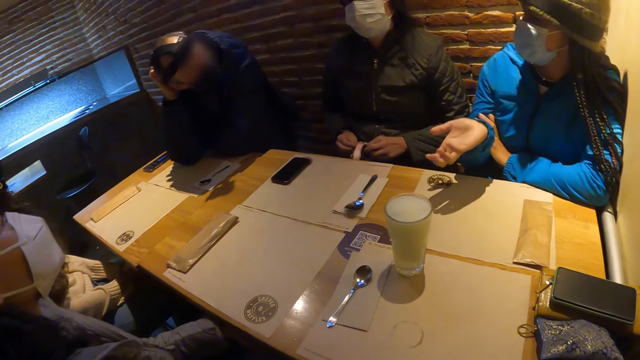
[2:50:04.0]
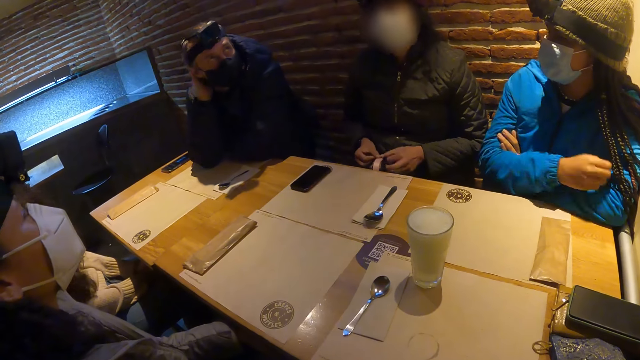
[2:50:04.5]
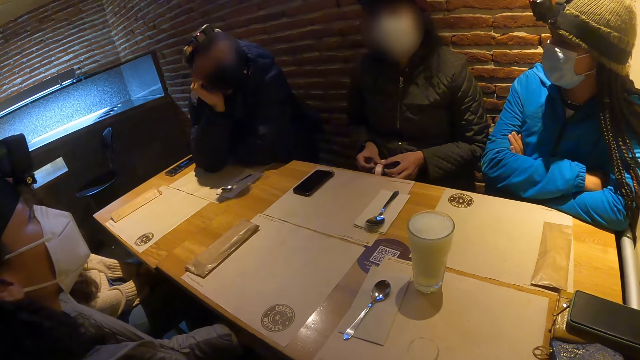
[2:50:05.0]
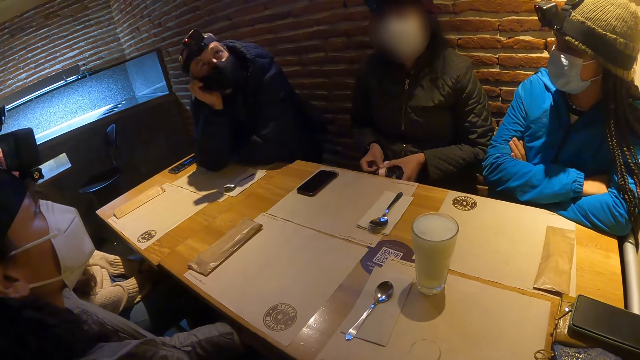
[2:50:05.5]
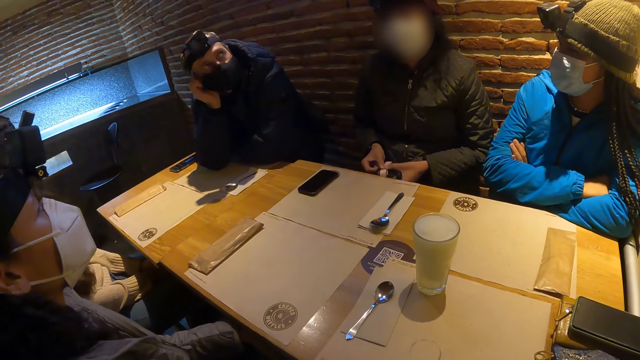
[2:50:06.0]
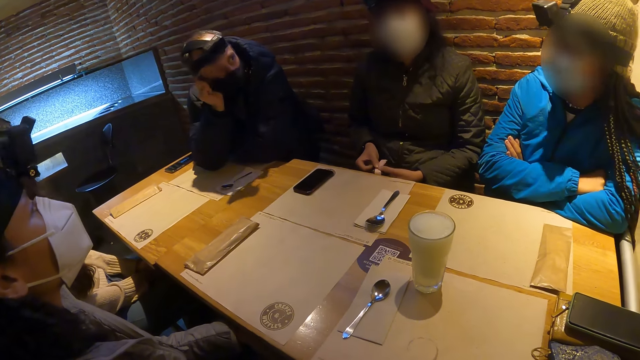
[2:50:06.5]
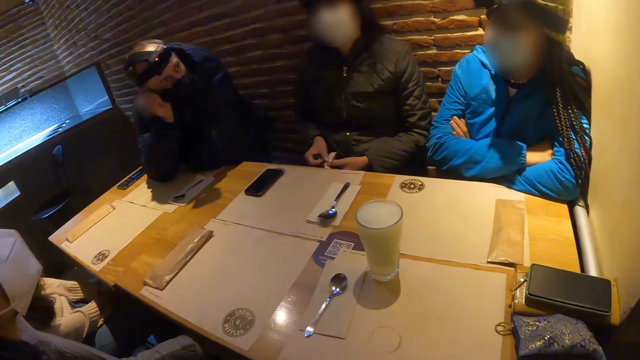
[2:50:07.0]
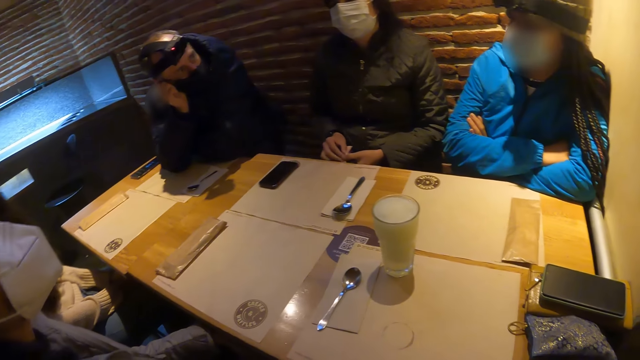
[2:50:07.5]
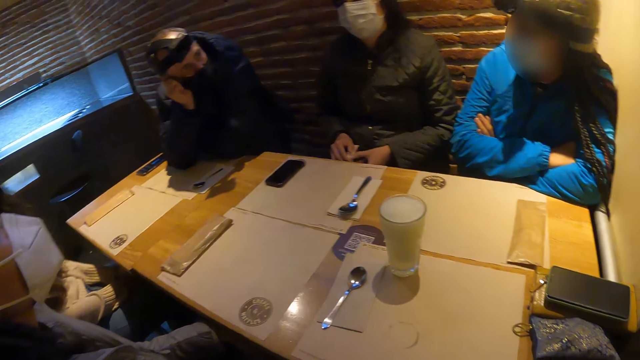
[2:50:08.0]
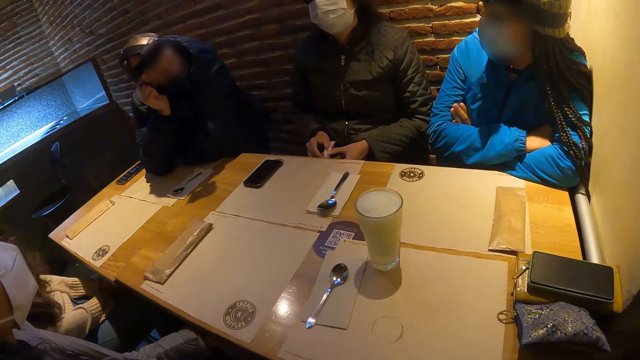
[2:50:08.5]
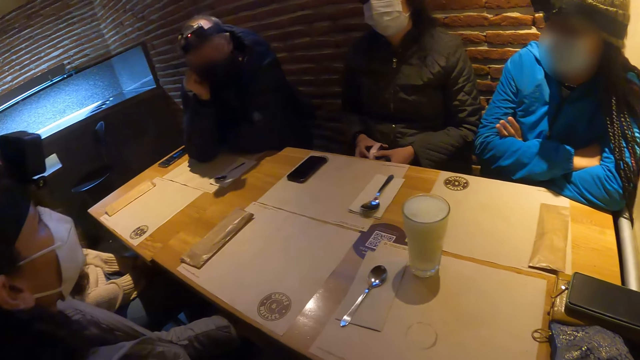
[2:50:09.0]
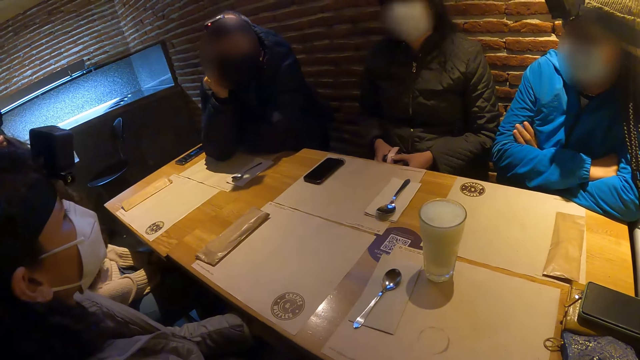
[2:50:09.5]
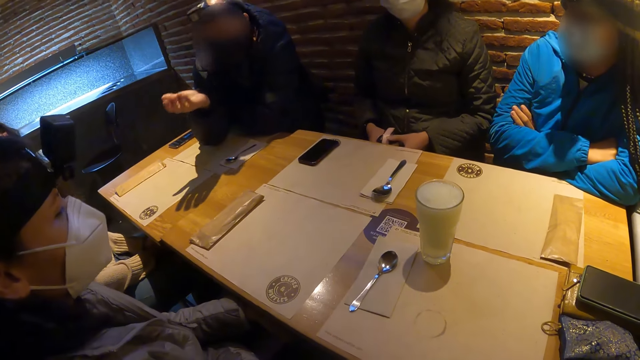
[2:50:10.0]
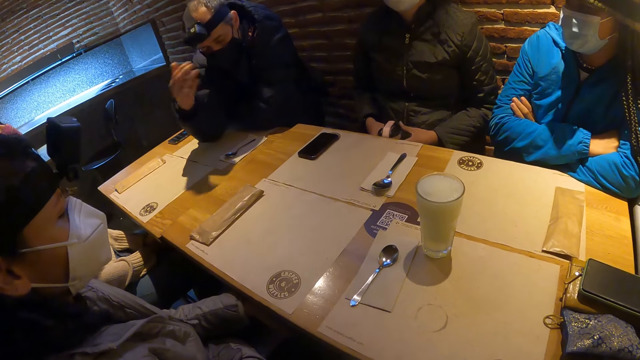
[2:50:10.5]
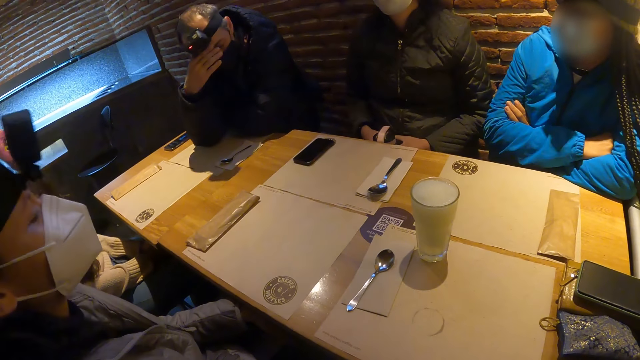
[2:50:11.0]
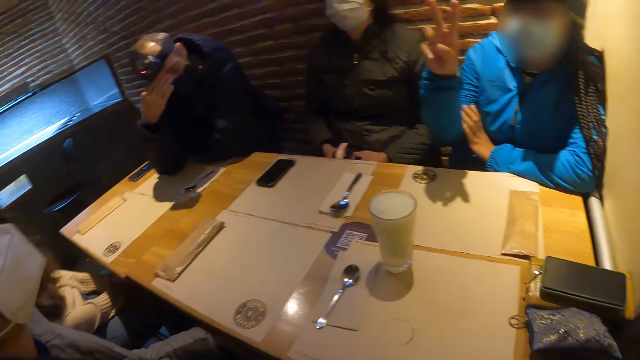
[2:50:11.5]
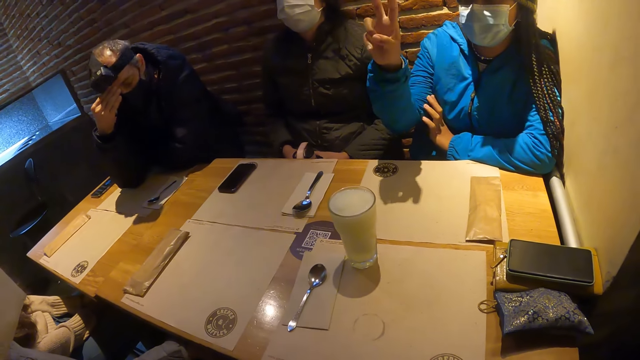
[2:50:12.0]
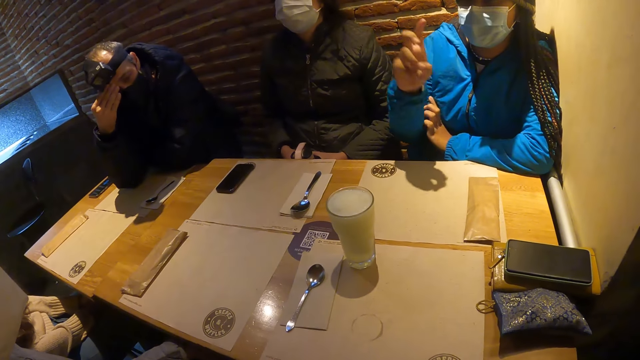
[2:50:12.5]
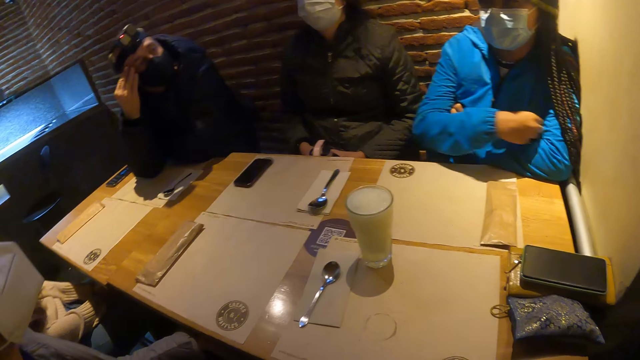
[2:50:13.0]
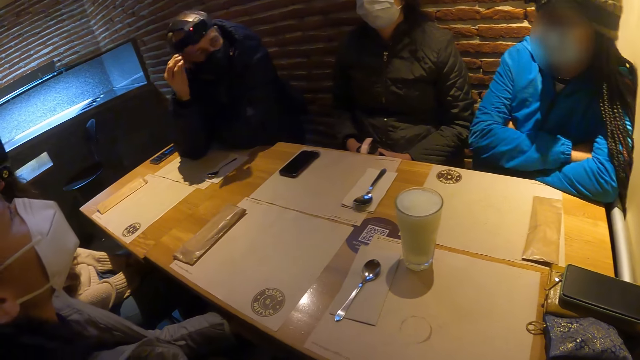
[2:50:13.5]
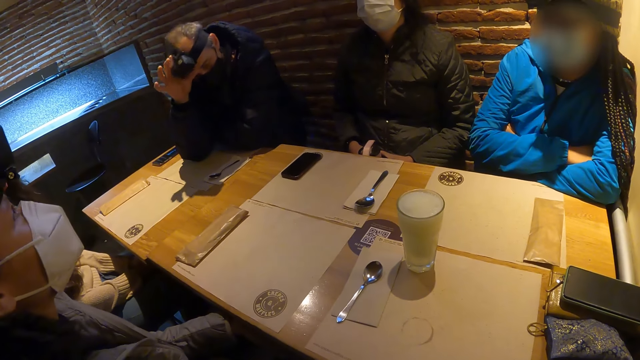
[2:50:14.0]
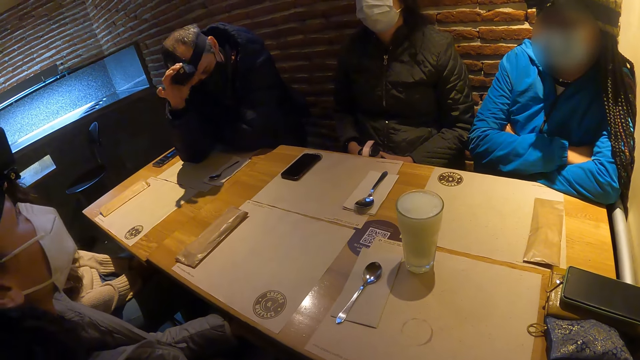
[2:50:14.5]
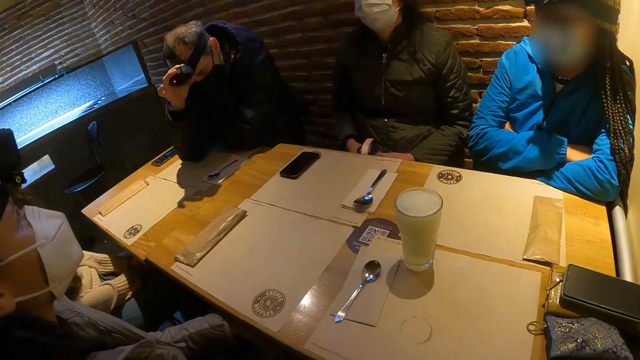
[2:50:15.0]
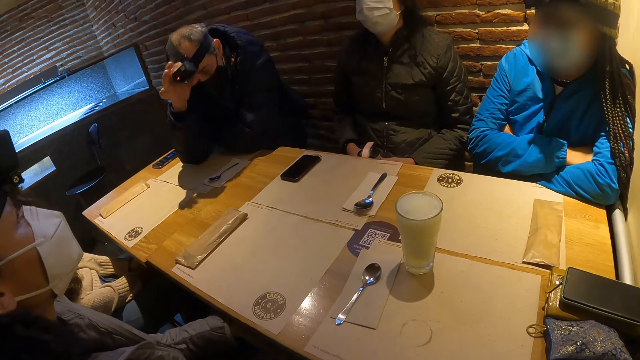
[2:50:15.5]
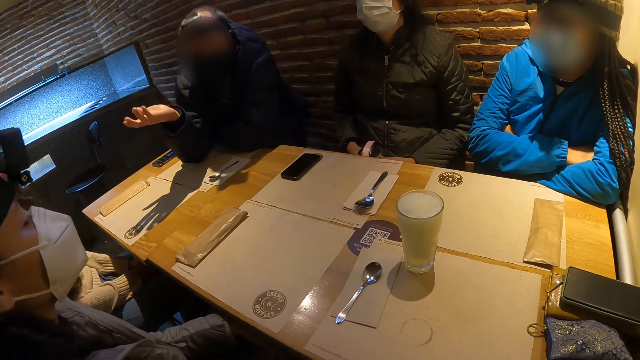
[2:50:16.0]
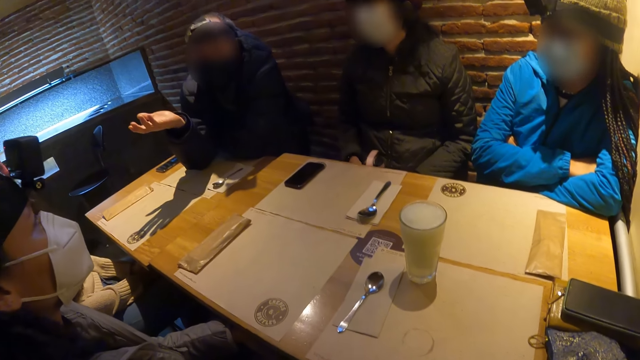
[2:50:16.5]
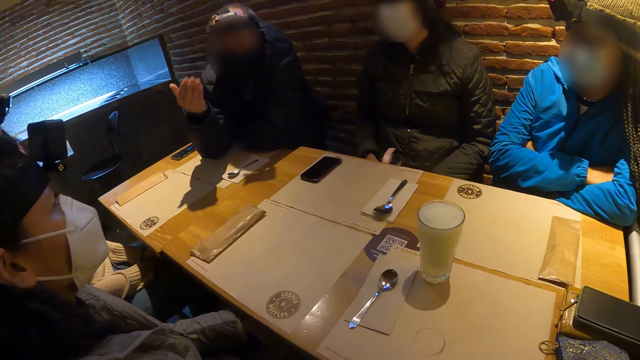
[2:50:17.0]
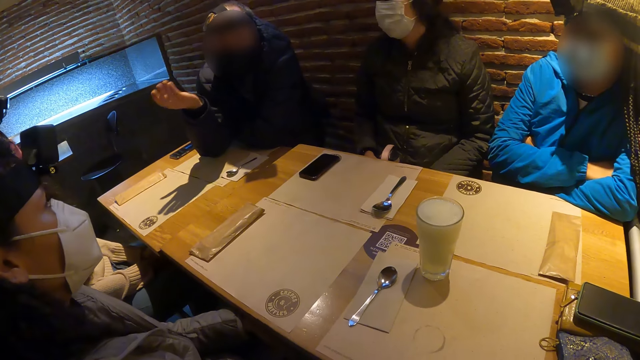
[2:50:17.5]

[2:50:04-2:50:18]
The man adjusts the camera on his head with his right hand.

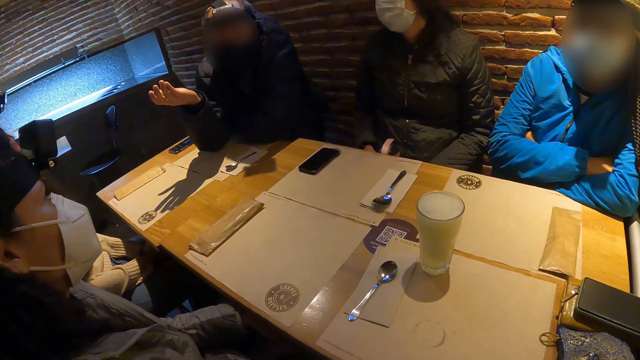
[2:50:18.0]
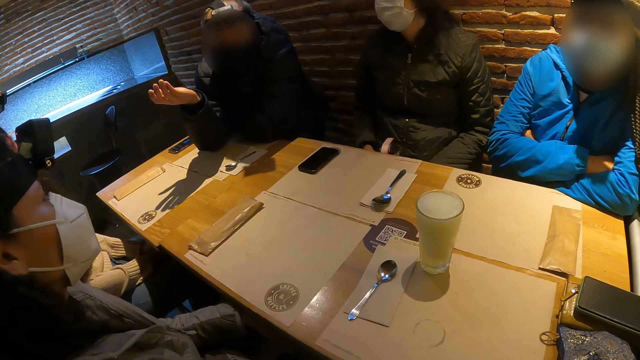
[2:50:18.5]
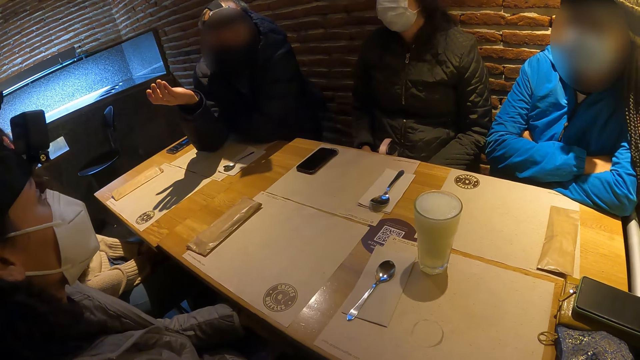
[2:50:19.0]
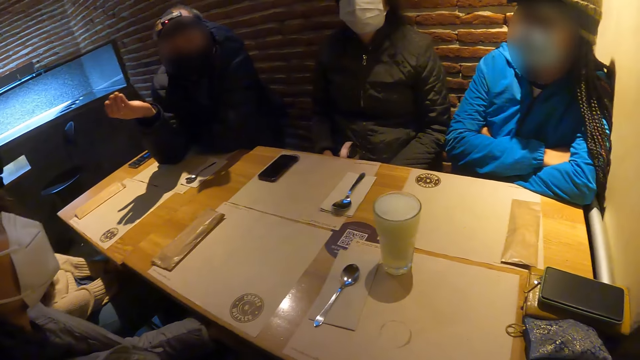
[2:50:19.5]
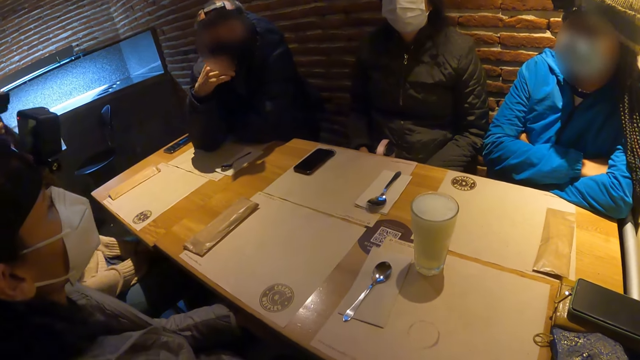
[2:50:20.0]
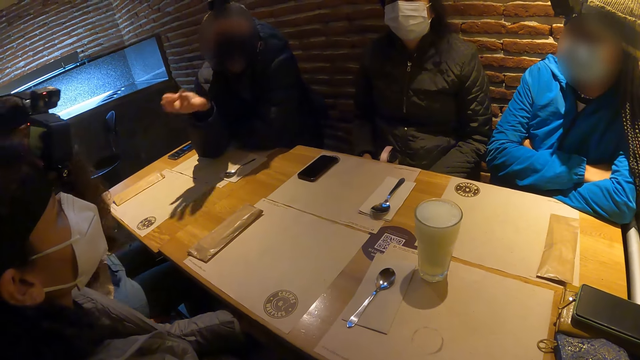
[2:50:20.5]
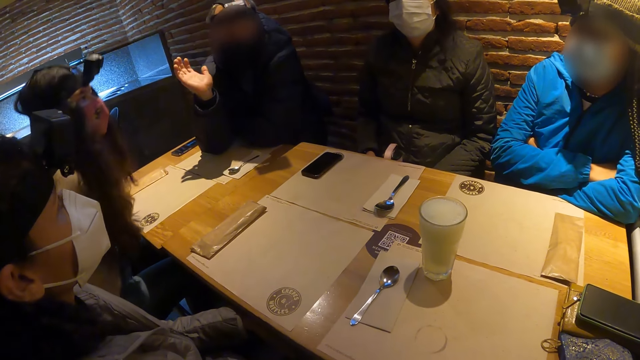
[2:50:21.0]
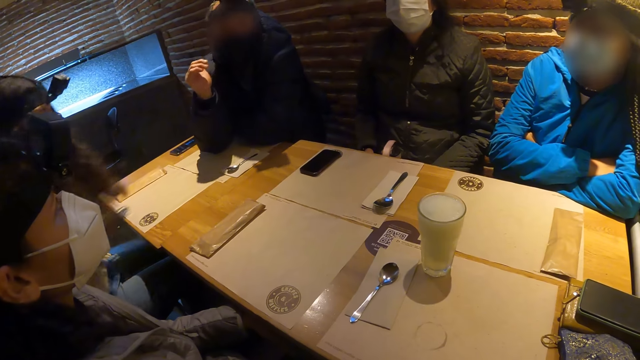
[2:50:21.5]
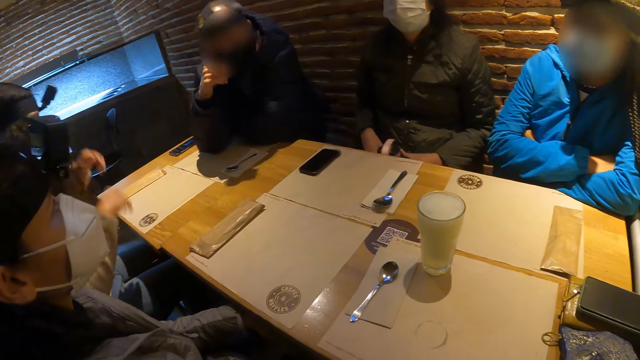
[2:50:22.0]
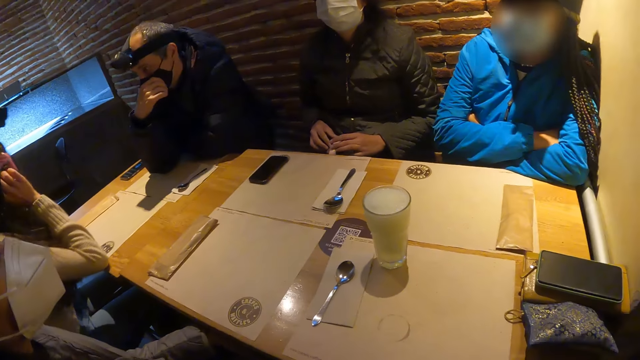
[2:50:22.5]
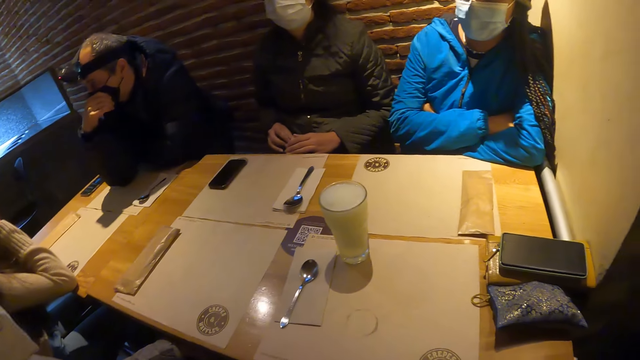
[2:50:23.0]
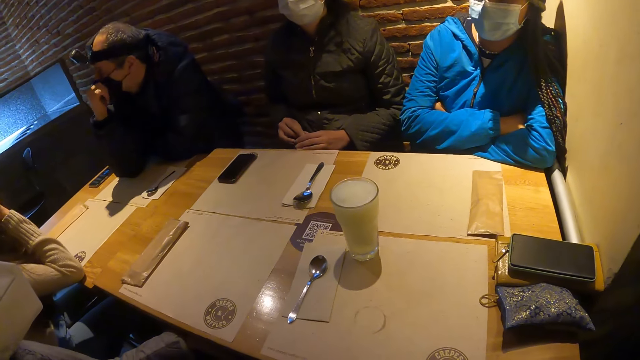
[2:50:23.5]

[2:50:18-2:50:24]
The man touches the face mask on his face with his right hand. The man removes his right hand from the face mask. The man touches the face mask on his face with his right hand.
